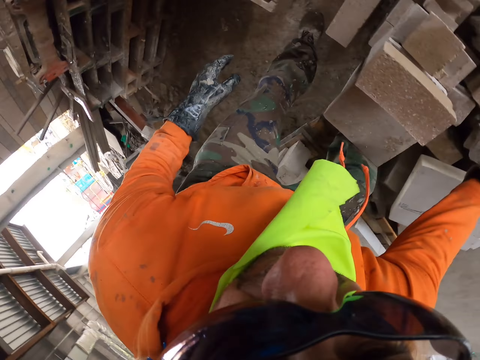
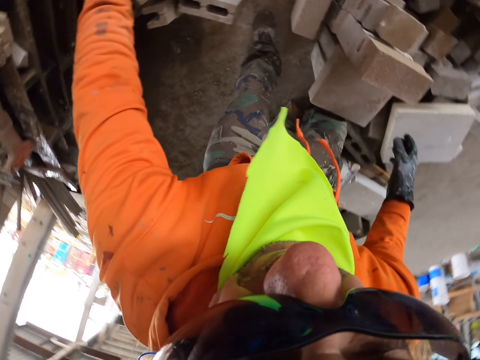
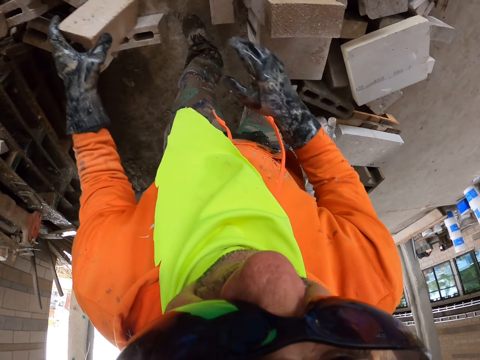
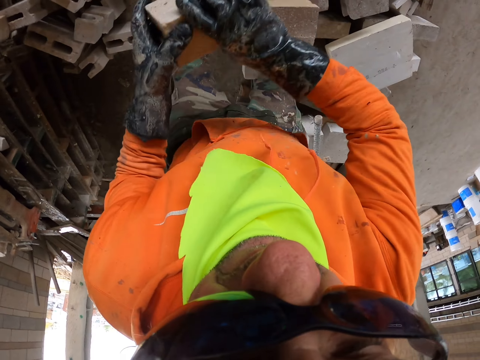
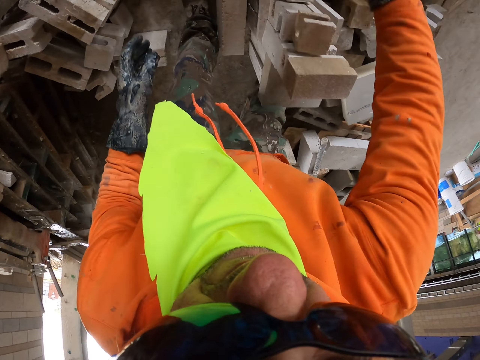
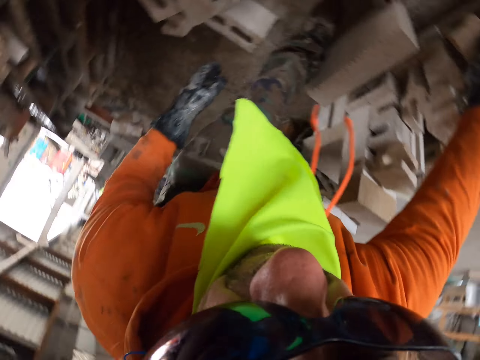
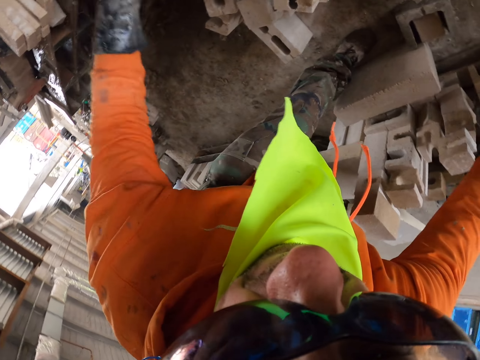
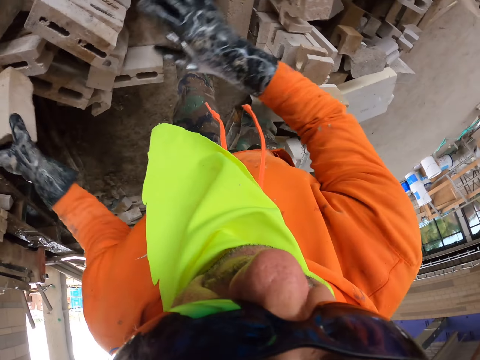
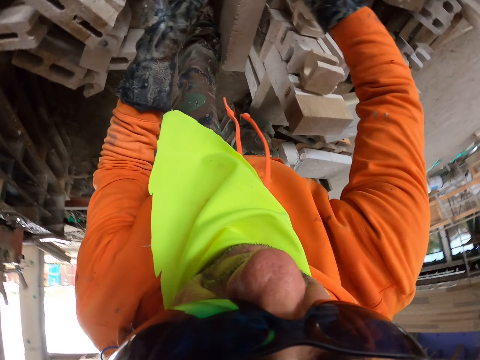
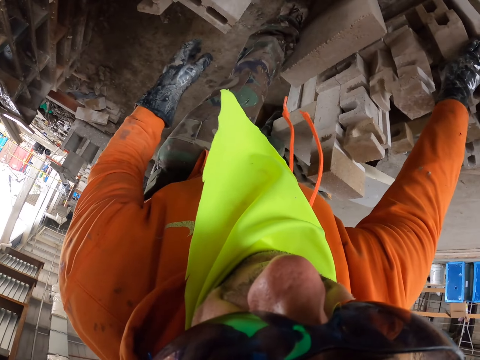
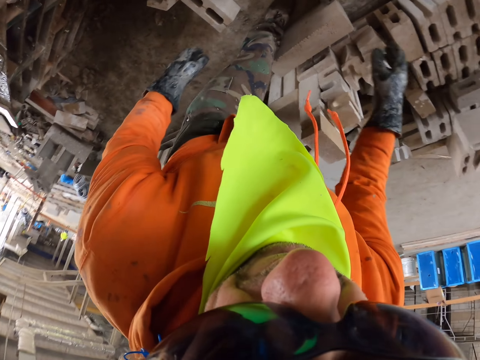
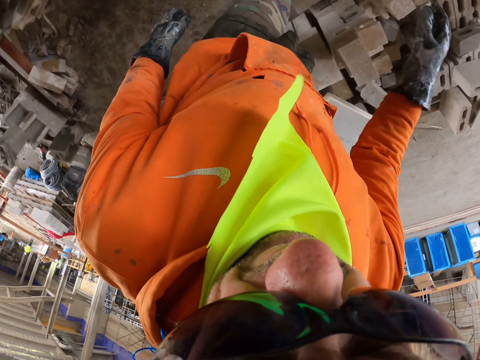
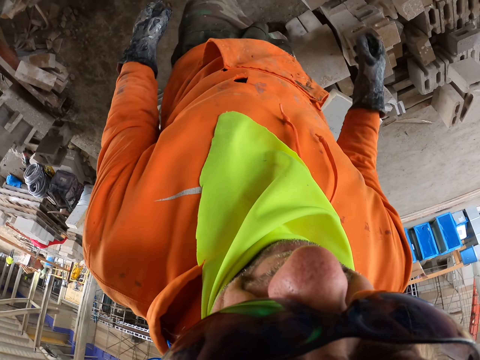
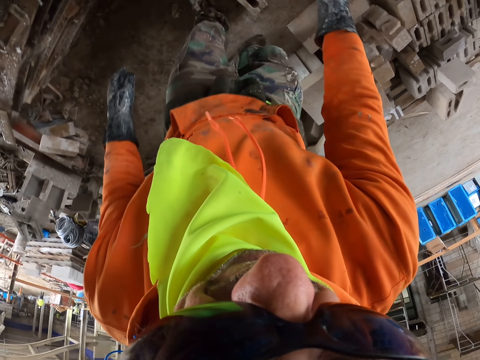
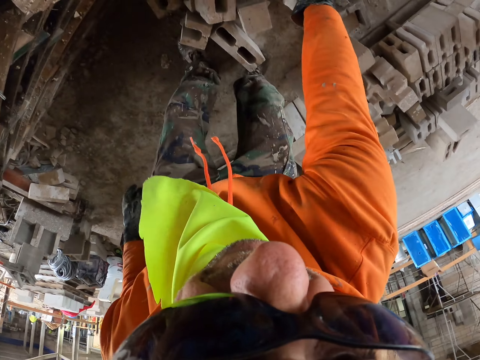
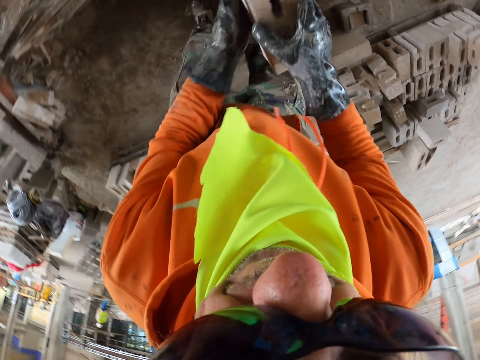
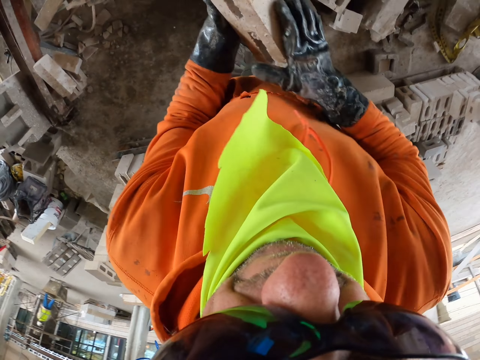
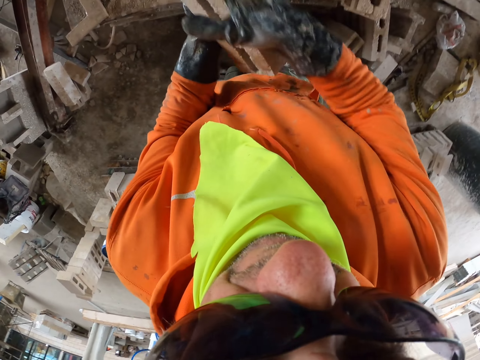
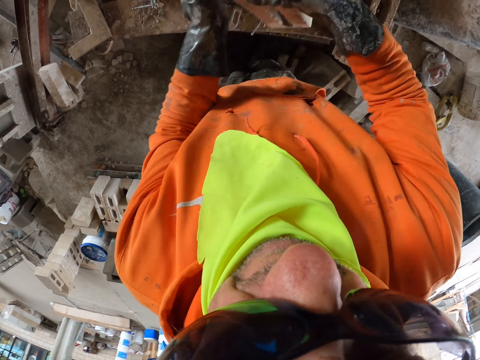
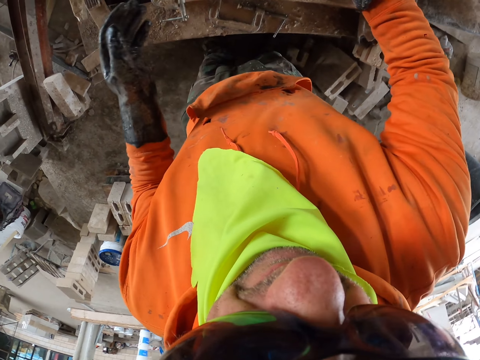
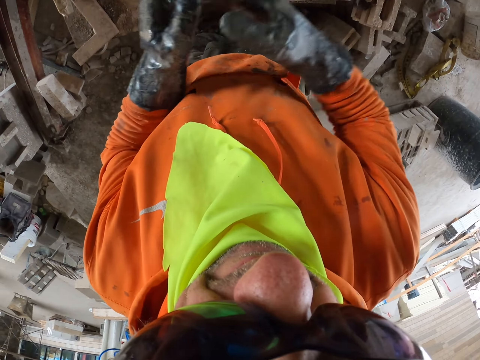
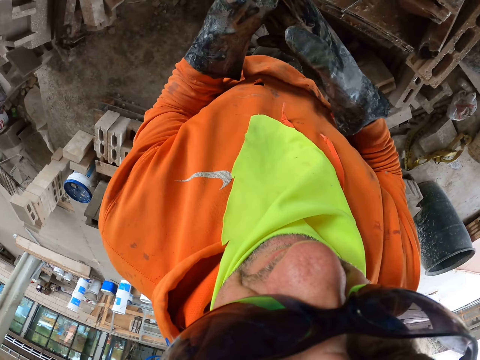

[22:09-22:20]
The camera wearer wipes off the brick. They put the brick on the brick maker.

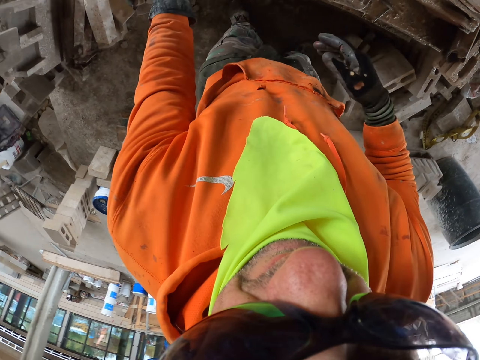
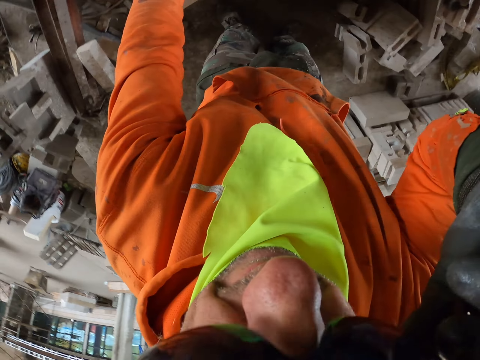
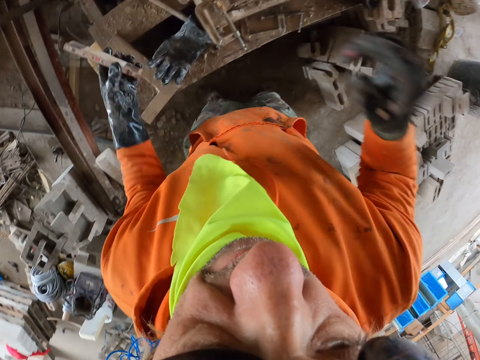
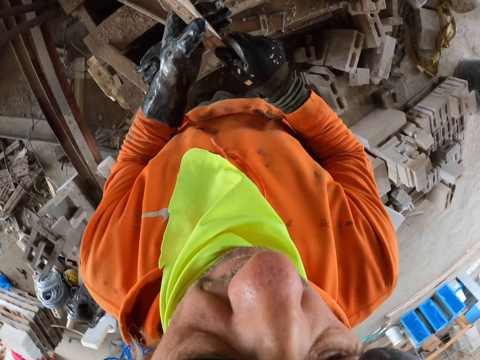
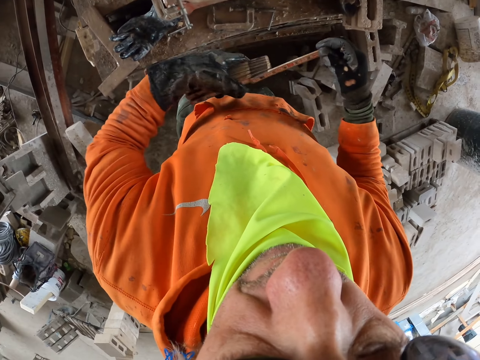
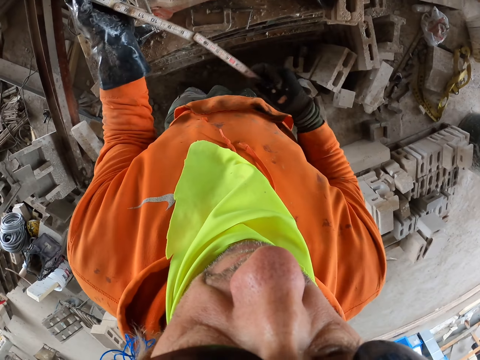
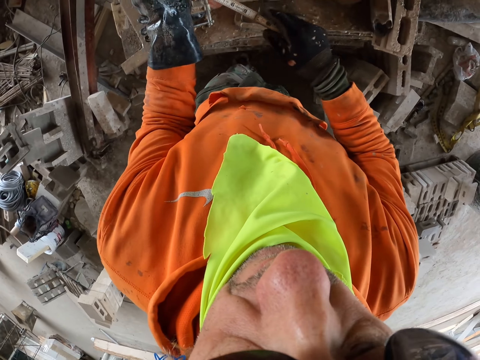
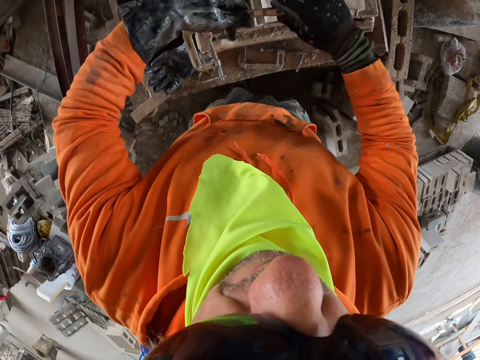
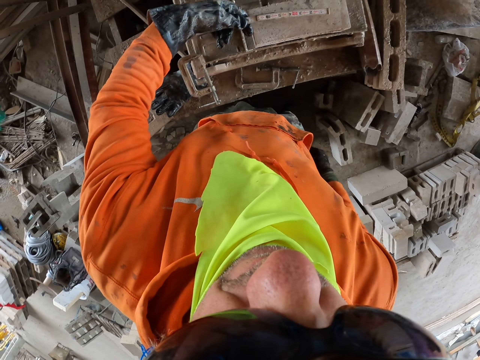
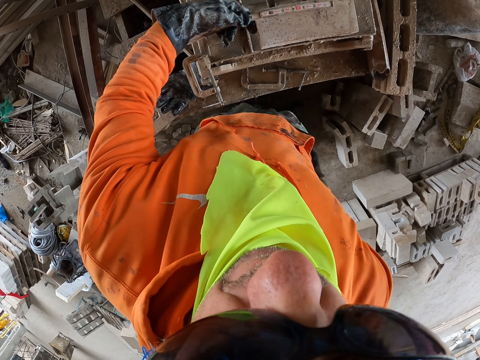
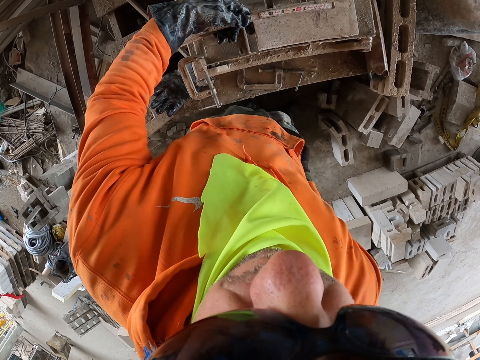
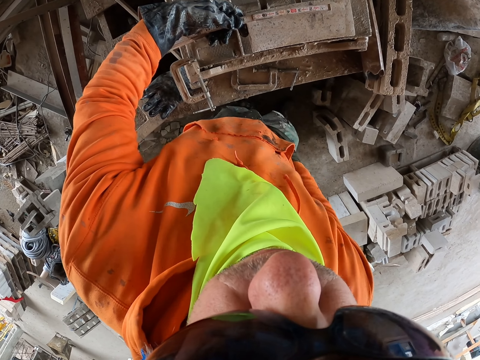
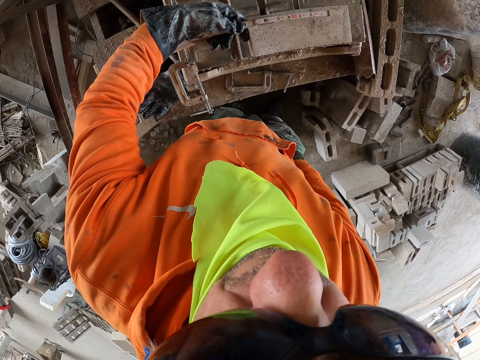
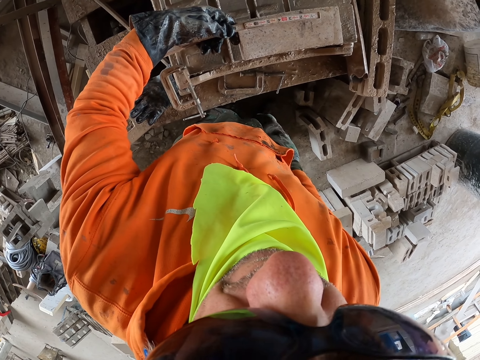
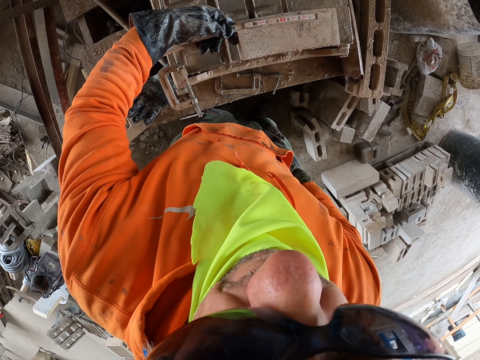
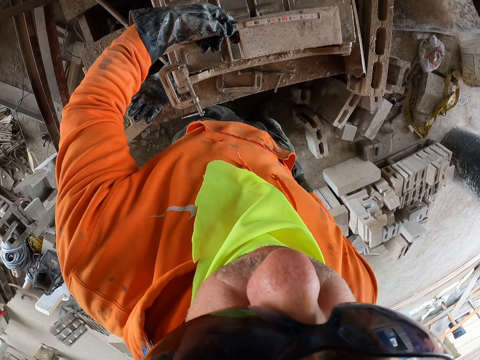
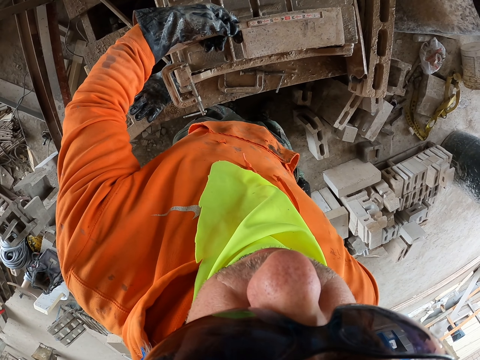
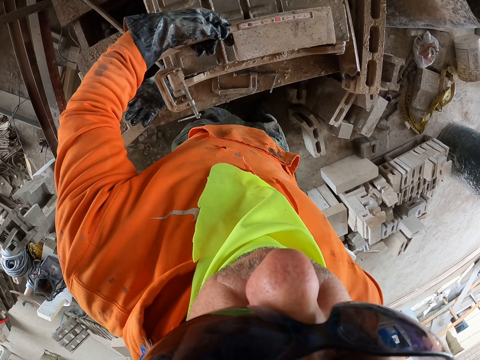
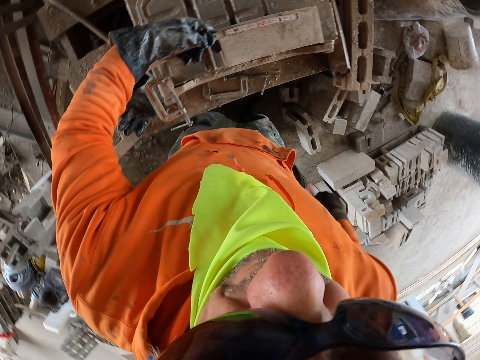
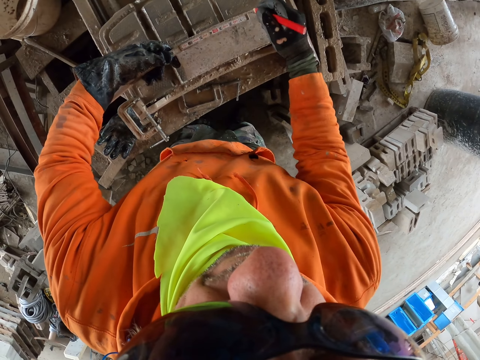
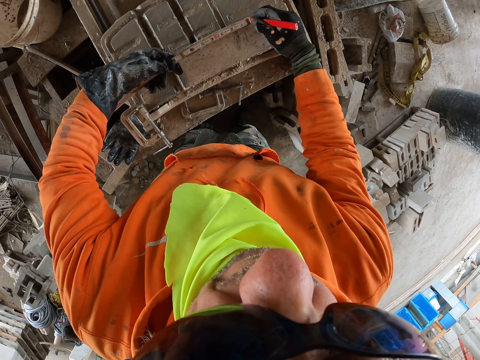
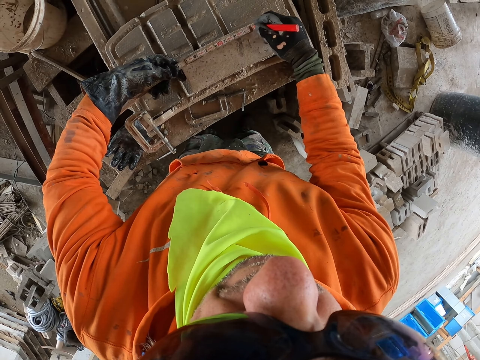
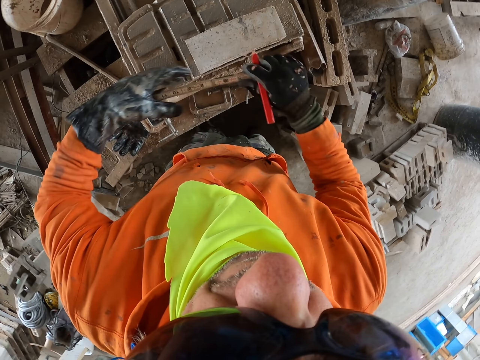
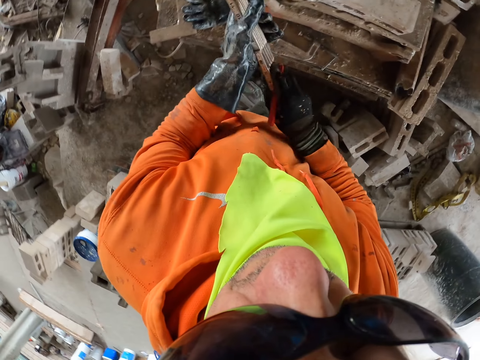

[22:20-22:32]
The camera wearer adjusts the eyeglasses. They pick a measuring tape, unfold the measuring tape, pick a mark pen and mark the measuring tape.

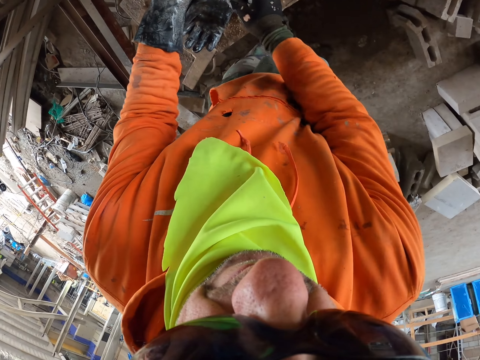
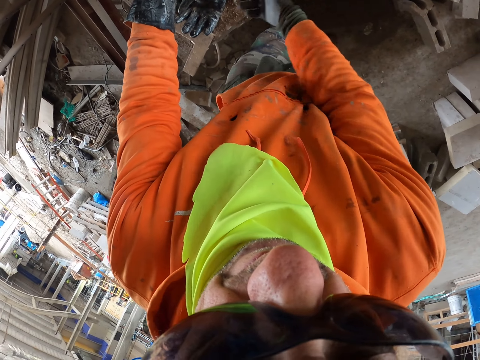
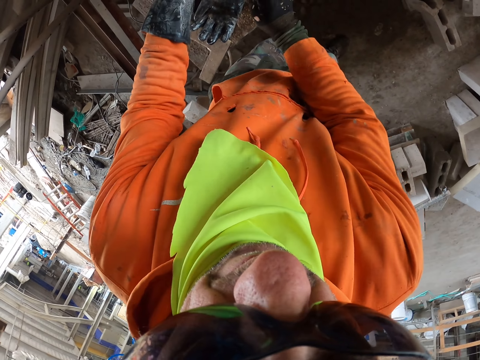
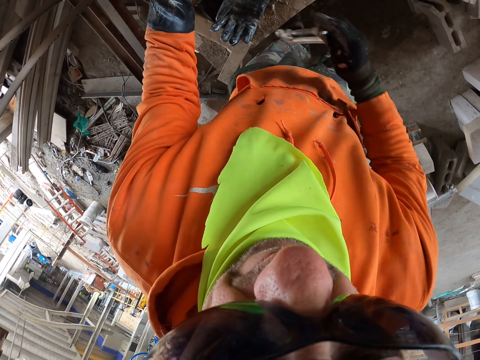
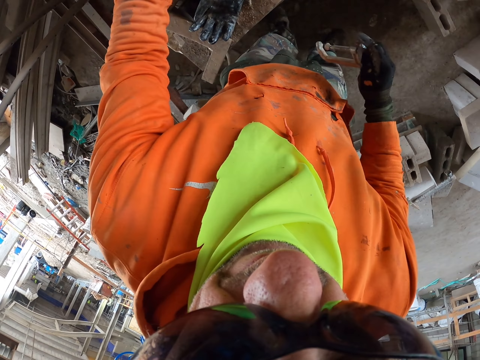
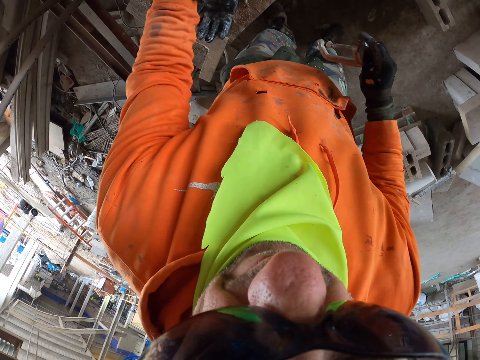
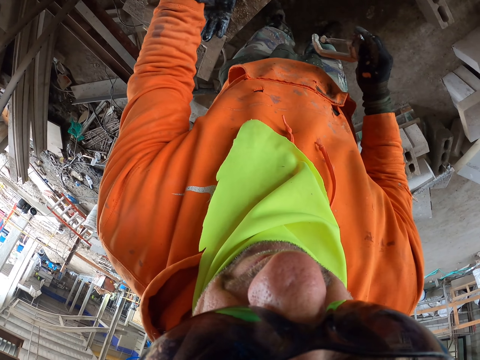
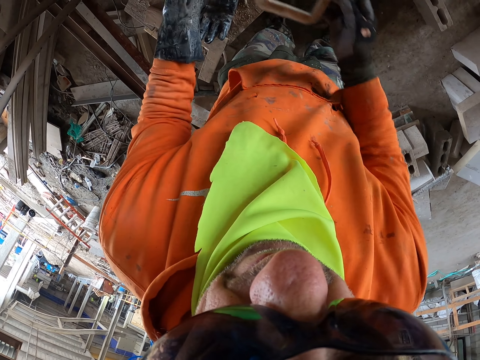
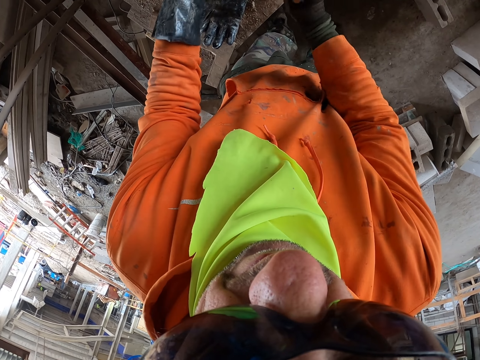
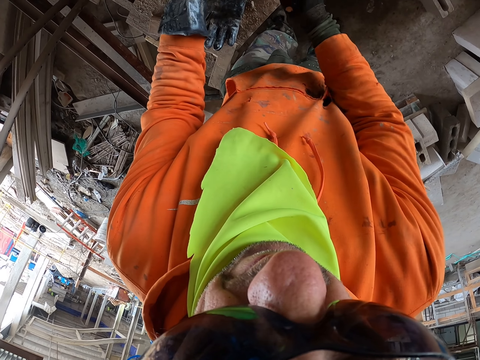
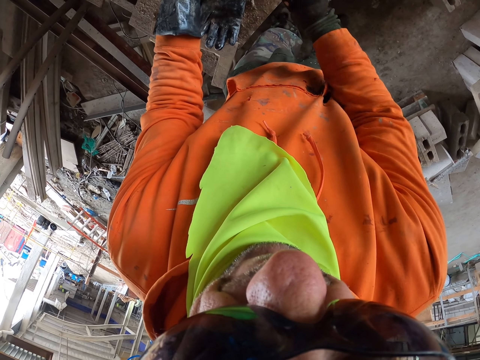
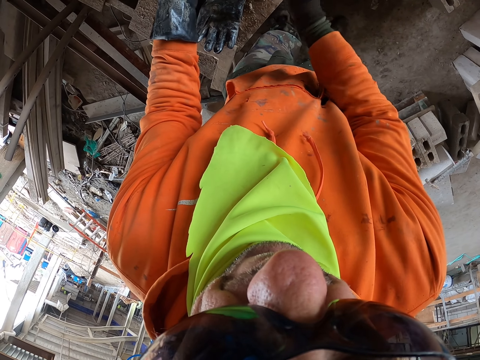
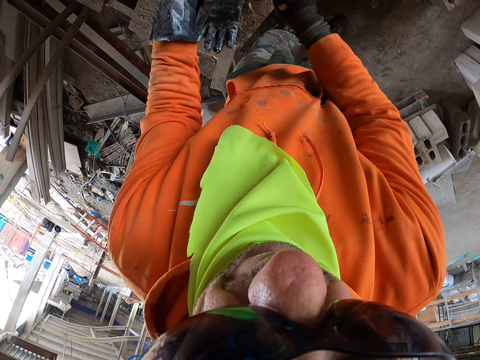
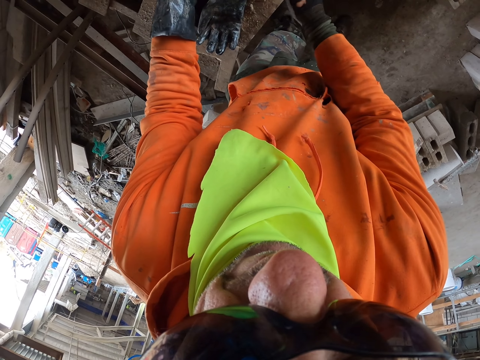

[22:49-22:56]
The camera wearer touches the surface of the brick maker. They pick the brick liner and tighten the brick liner.
